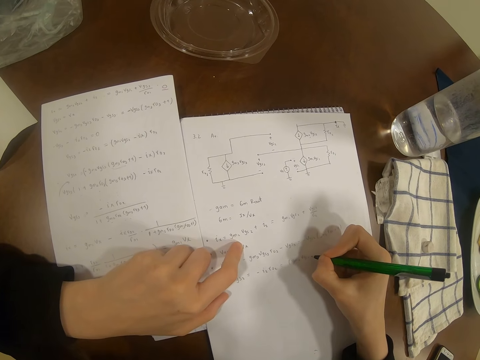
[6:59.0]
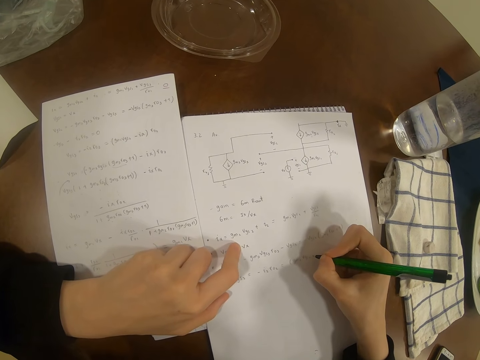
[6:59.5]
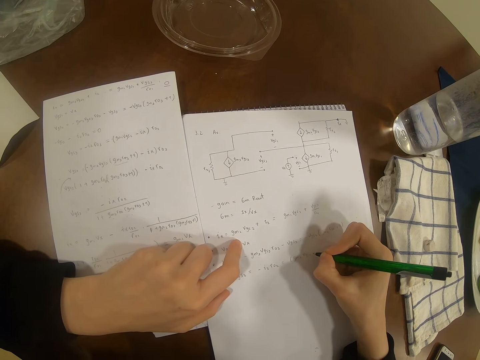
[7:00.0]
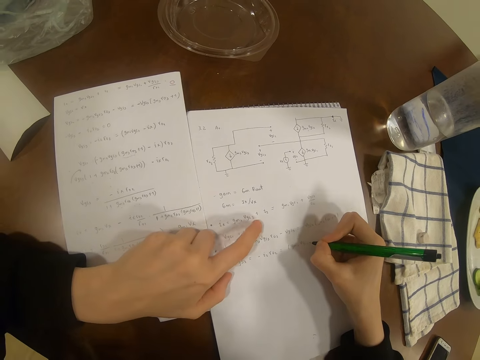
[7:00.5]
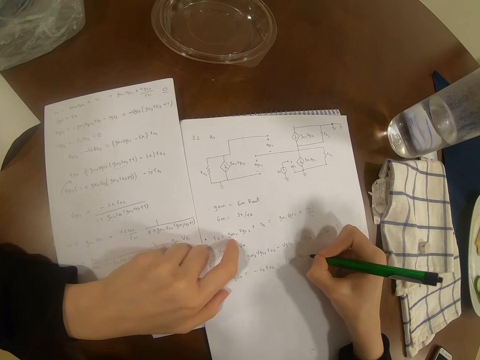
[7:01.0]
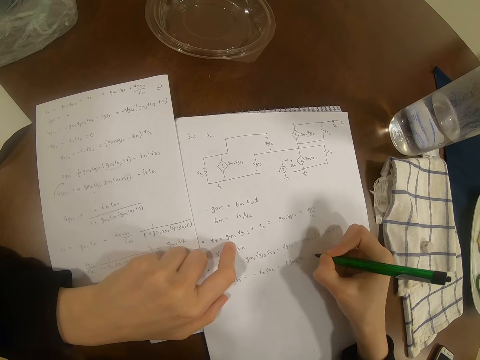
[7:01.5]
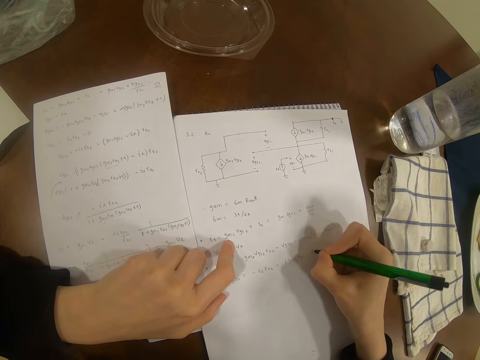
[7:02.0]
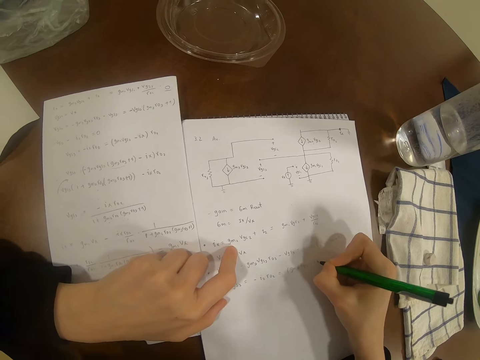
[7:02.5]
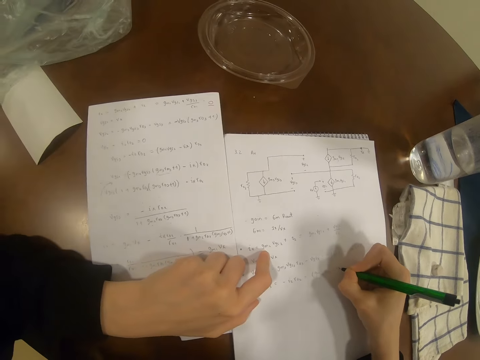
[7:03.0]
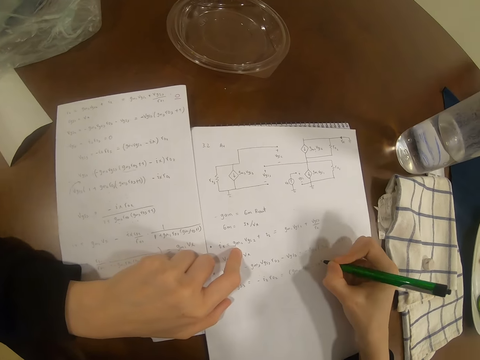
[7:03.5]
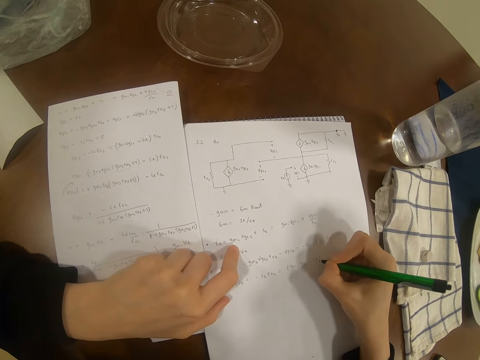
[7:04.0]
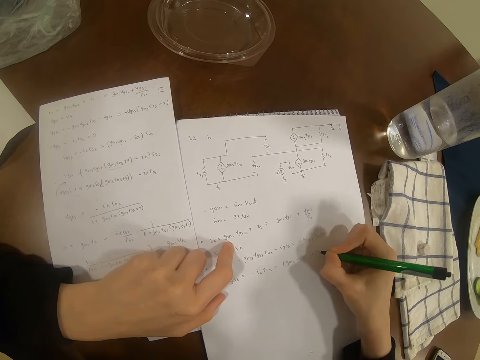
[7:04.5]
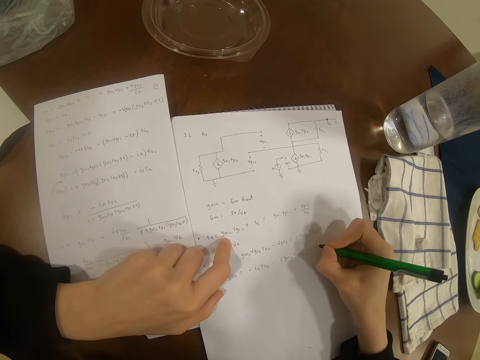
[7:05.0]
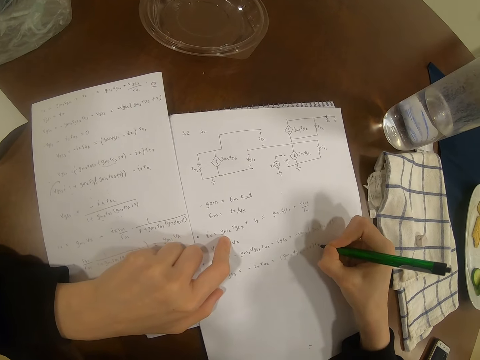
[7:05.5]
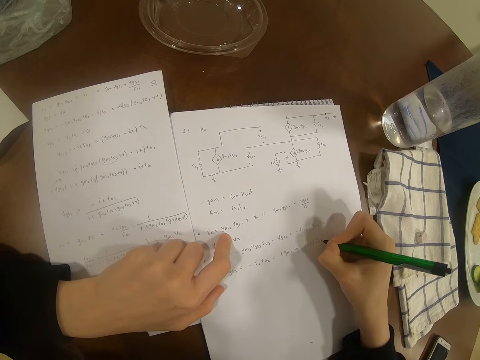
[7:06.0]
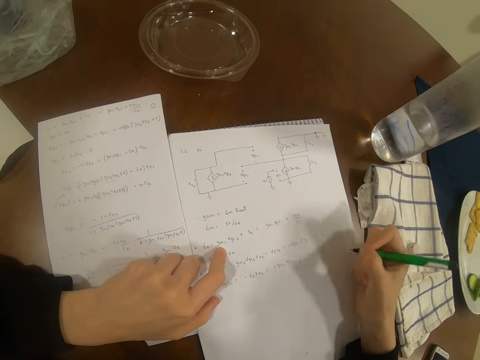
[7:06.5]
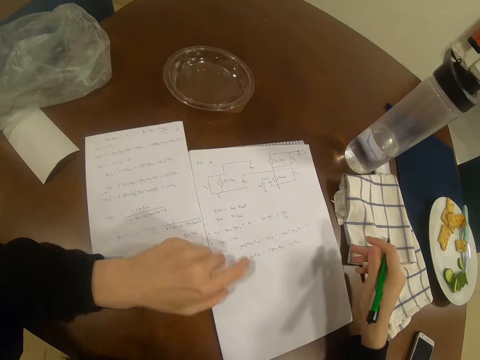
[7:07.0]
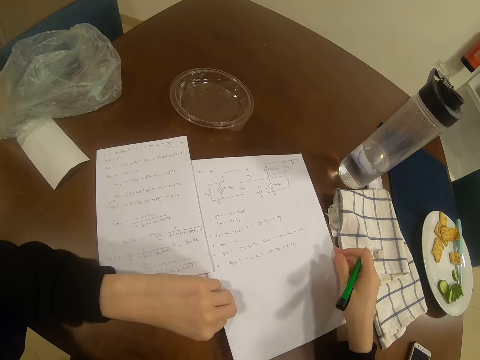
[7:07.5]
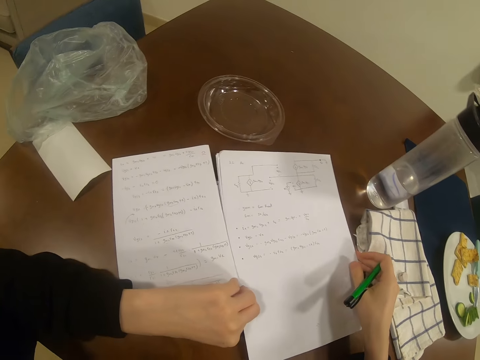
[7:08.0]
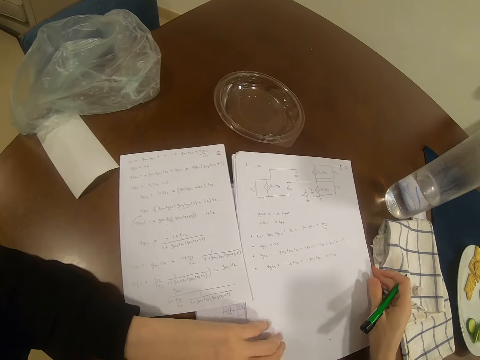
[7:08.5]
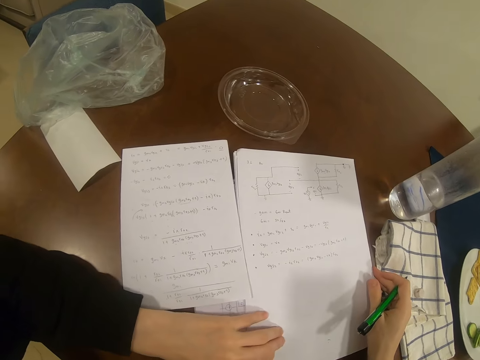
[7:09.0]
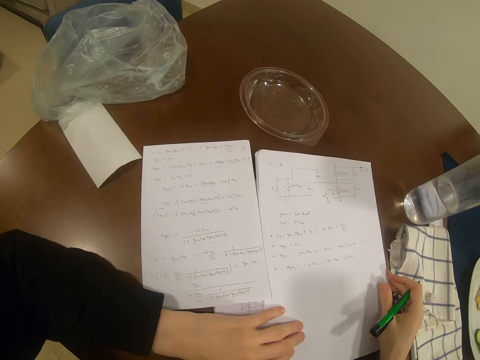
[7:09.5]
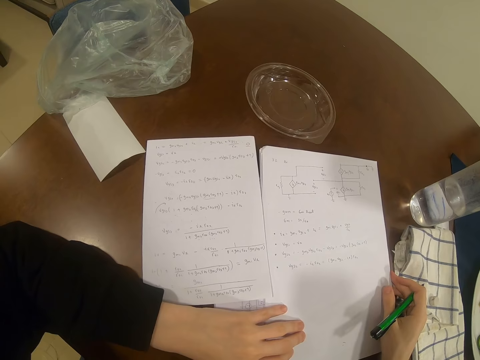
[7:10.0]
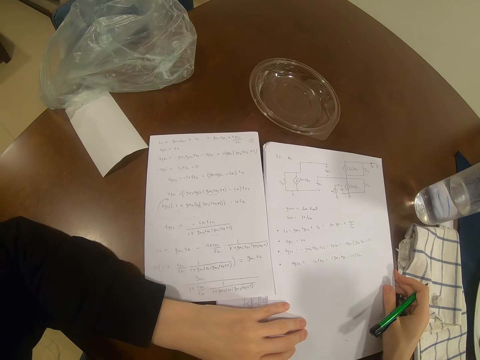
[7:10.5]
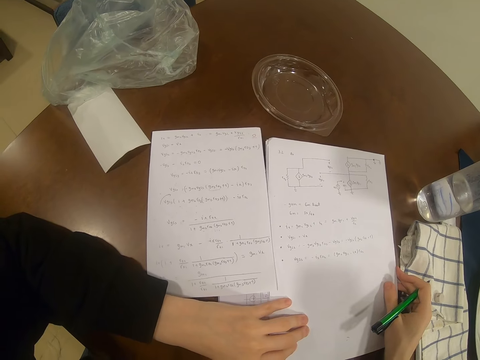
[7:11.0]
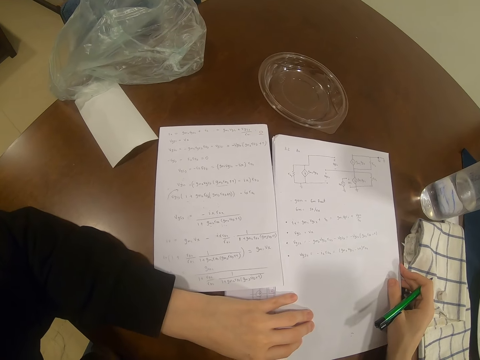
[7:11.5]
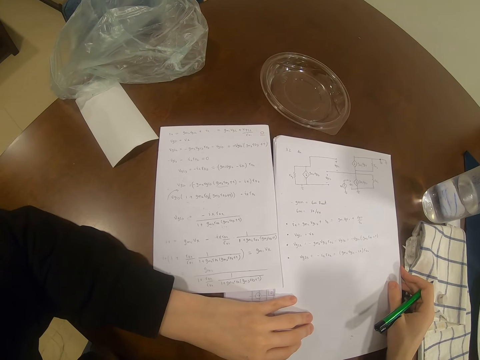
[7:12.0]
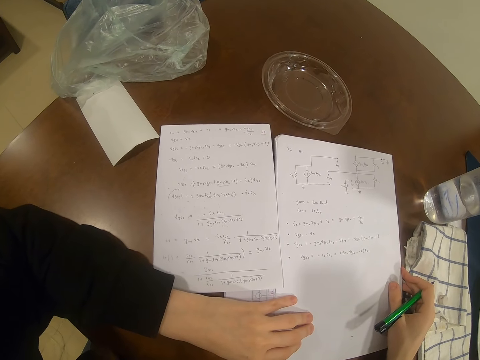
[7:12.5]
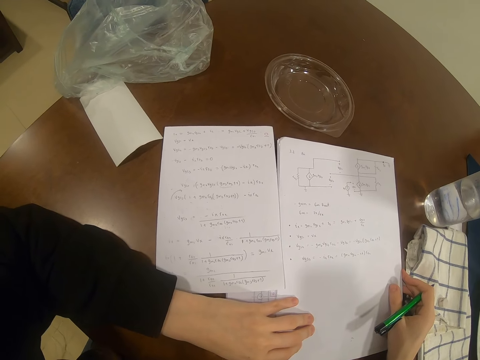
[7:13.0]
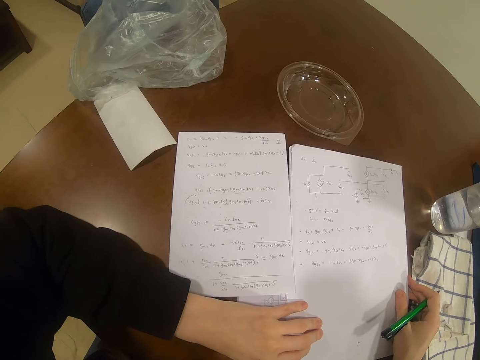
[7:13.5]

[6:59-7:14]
The camera wearer writes on a paper with a pen. They adjust papers on the table. They look at the paper.

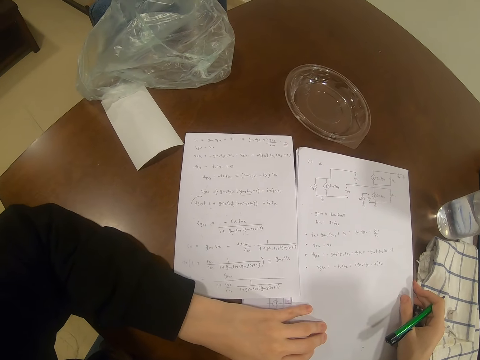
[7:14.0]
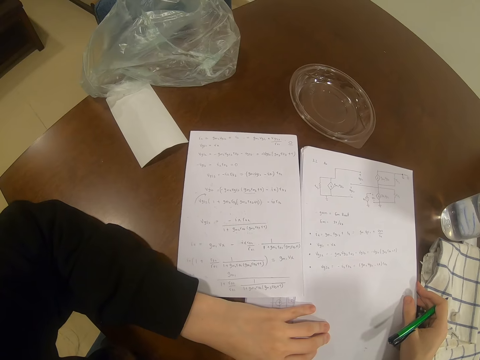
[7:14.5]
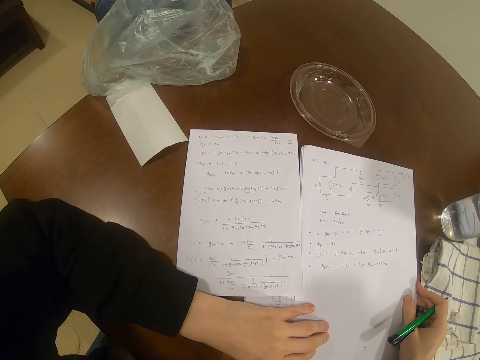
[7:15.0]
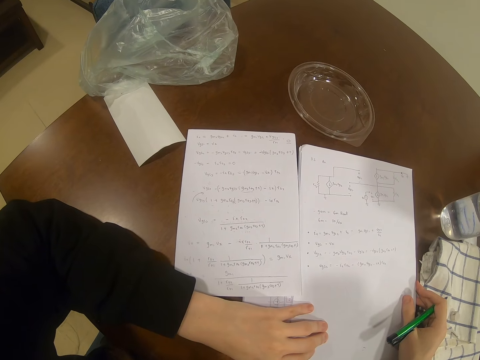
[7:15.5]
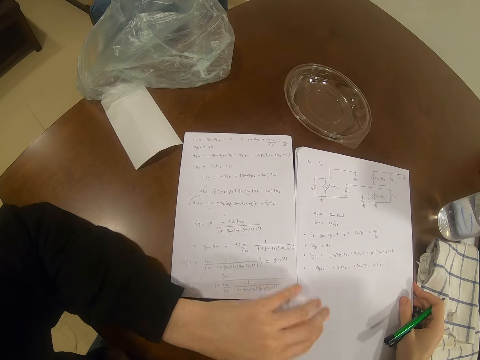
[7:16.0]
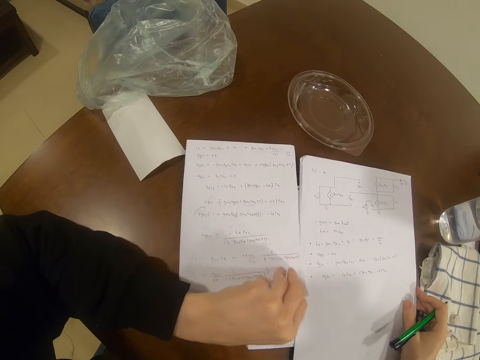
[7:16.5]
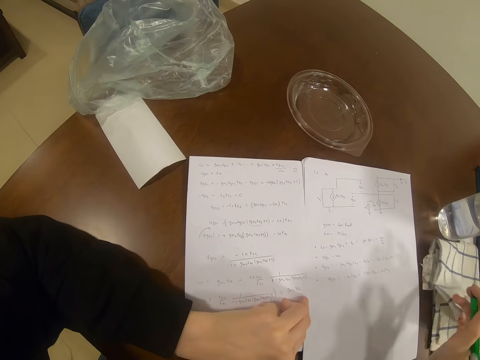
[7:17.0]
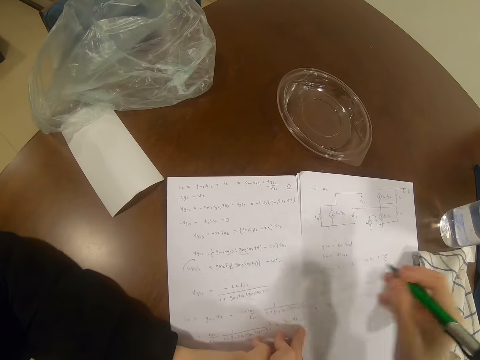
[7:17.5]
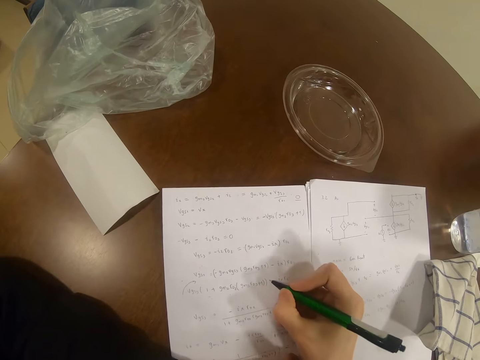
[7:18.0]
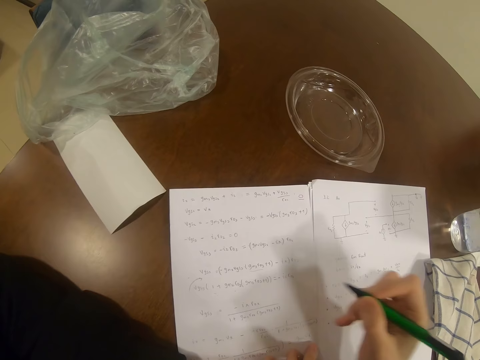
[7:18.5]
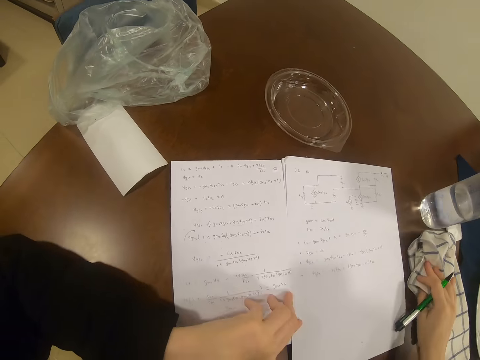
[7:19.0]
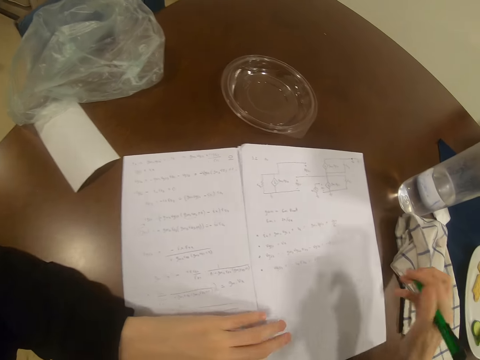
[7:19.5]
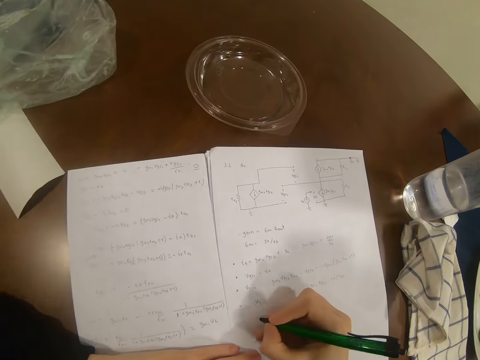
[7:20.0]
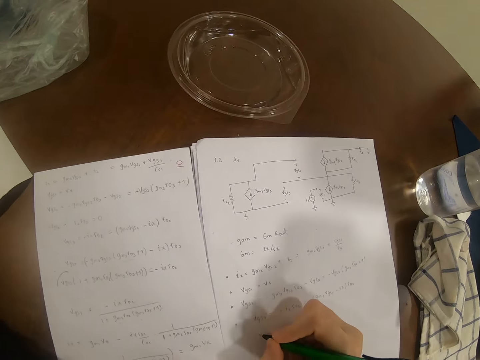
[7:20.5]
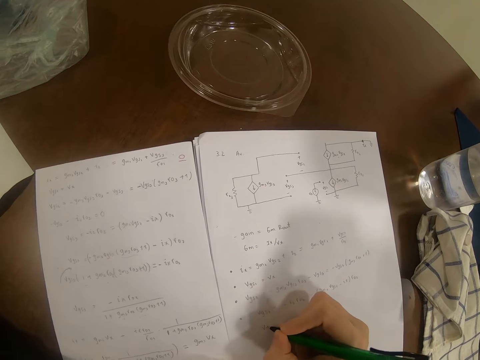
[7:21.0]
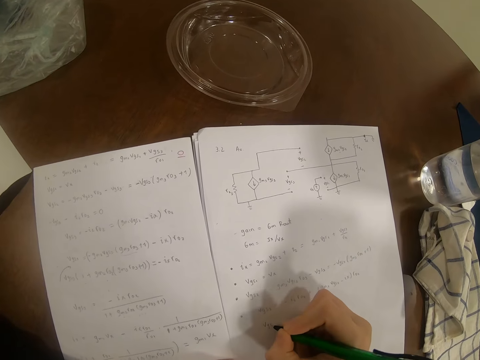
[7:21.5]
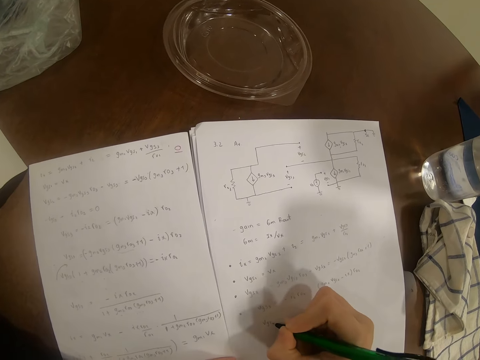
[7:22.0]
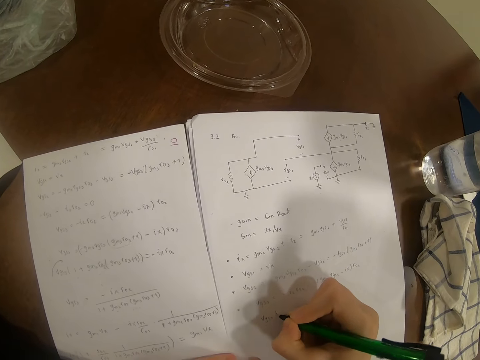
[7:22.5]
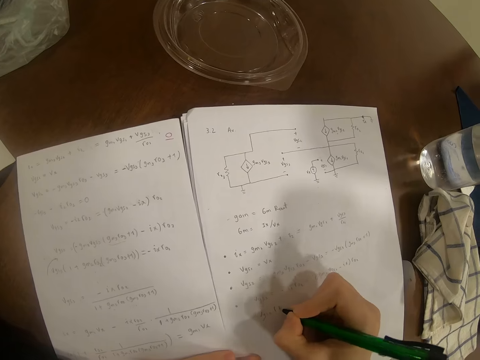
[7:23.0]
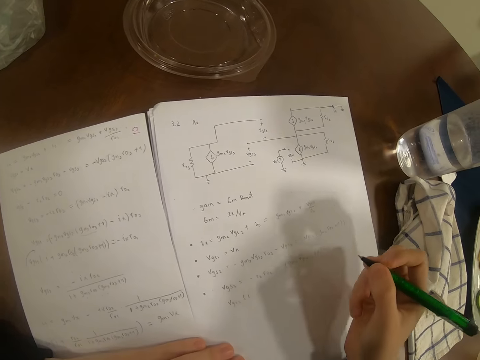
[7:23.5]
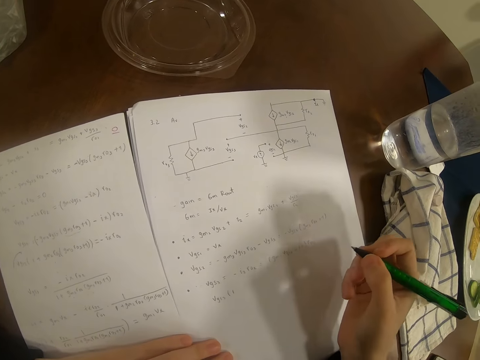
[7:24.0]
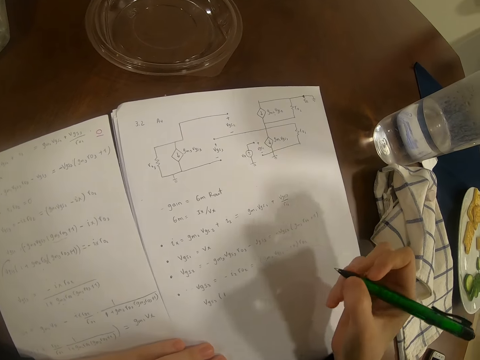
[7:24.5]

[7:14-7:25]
The camera wearer adjusts a paper. They write on the paper with a pen. They move a cloth on the table. They write on the paper with a pen. They look at the paper.
